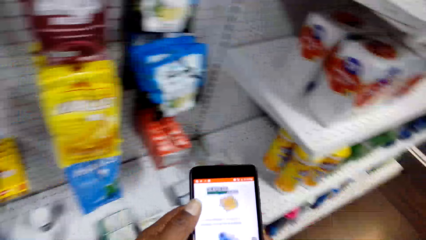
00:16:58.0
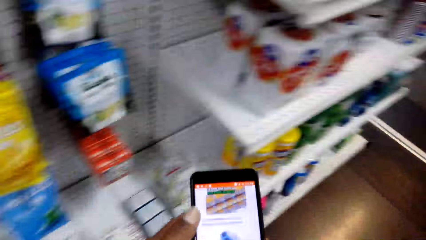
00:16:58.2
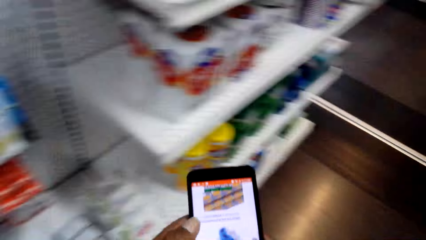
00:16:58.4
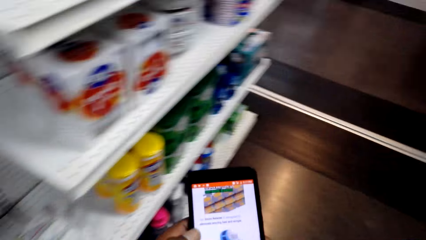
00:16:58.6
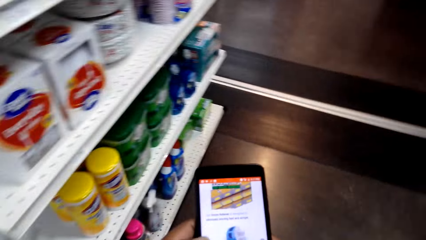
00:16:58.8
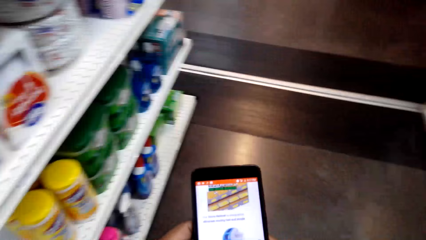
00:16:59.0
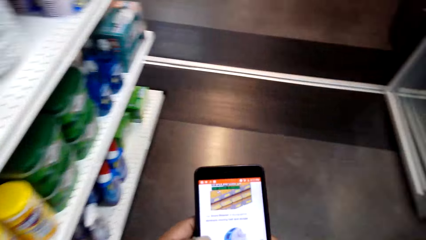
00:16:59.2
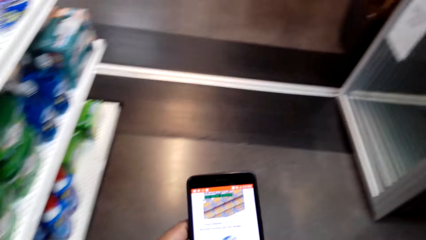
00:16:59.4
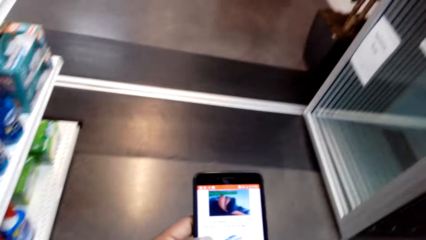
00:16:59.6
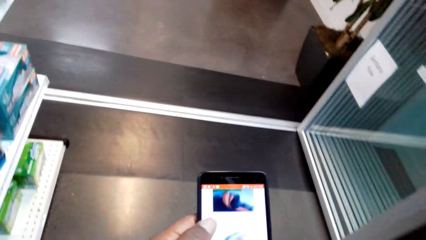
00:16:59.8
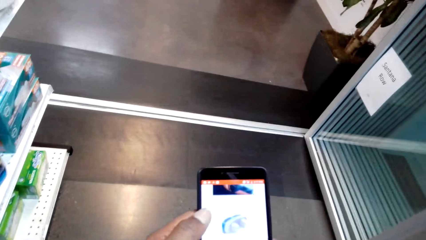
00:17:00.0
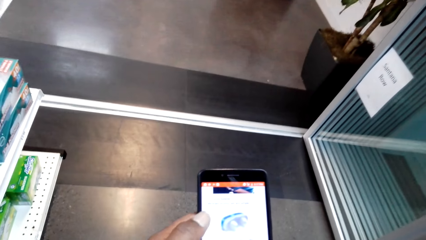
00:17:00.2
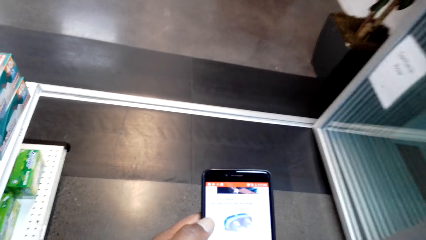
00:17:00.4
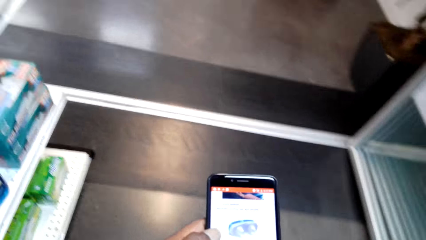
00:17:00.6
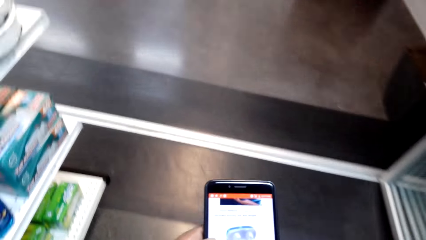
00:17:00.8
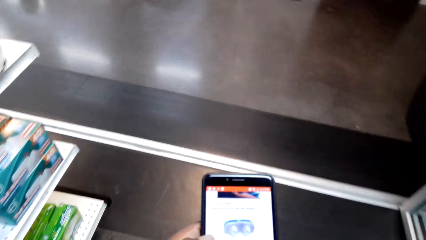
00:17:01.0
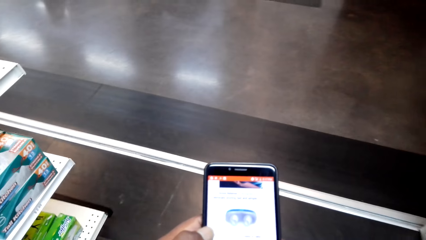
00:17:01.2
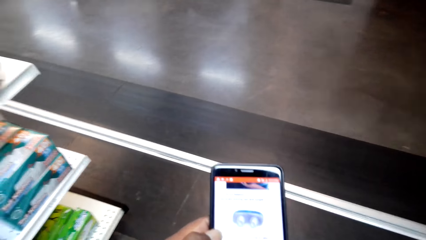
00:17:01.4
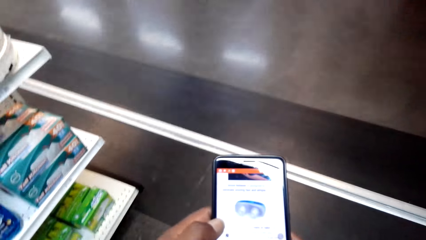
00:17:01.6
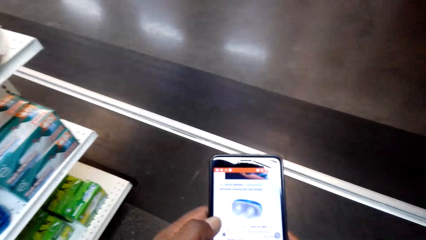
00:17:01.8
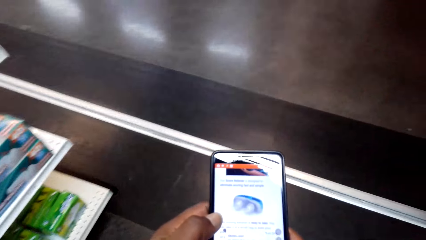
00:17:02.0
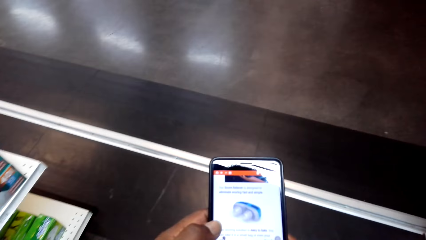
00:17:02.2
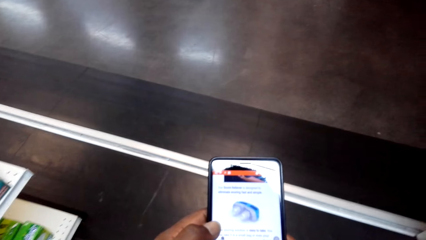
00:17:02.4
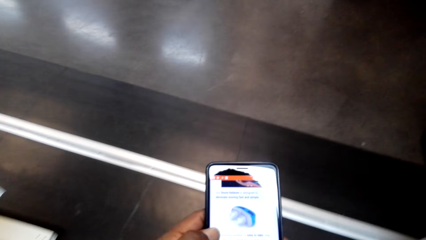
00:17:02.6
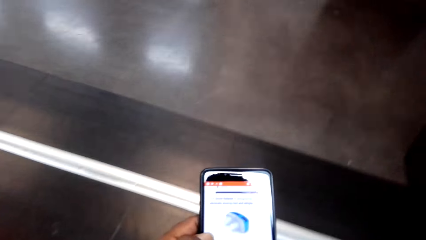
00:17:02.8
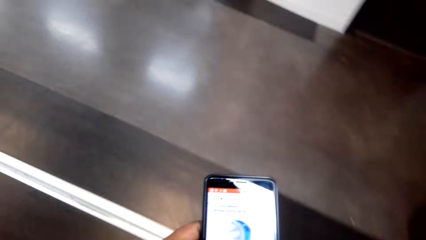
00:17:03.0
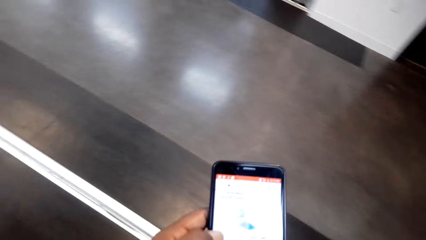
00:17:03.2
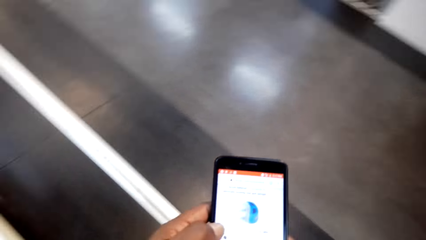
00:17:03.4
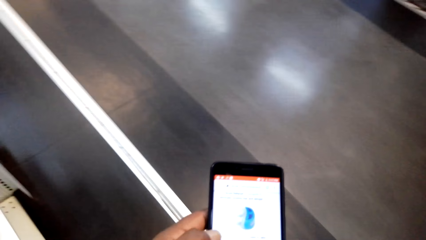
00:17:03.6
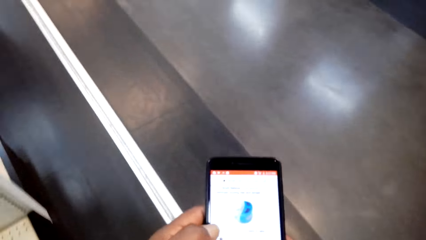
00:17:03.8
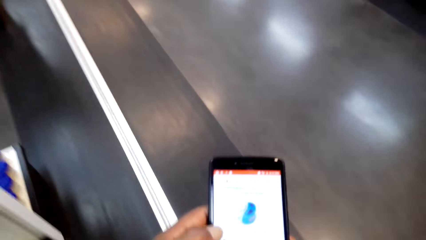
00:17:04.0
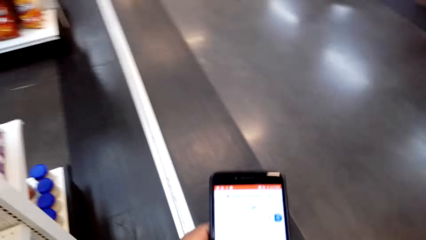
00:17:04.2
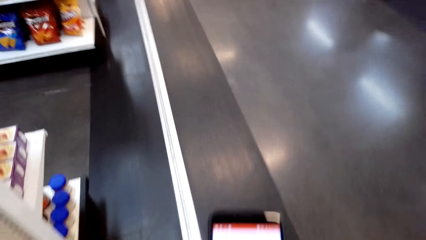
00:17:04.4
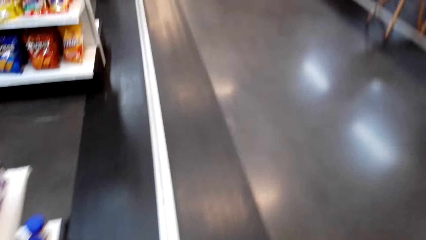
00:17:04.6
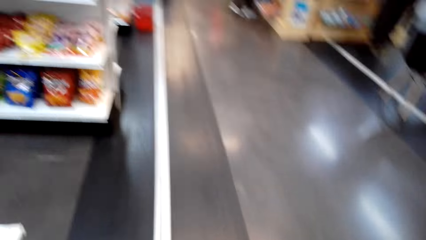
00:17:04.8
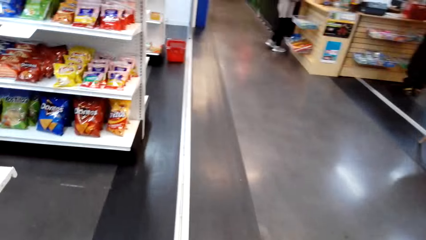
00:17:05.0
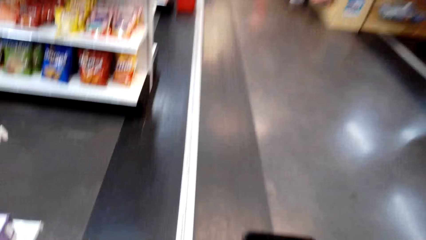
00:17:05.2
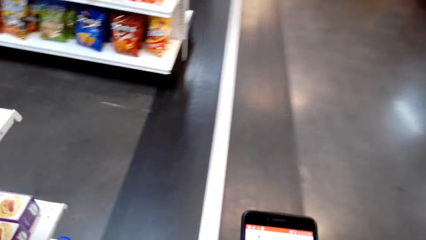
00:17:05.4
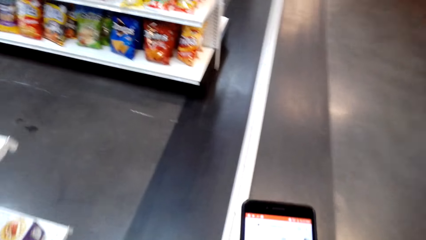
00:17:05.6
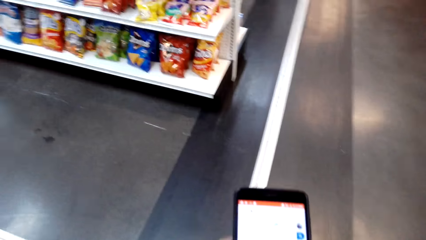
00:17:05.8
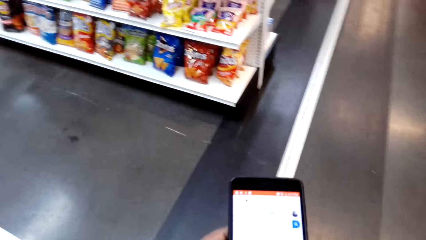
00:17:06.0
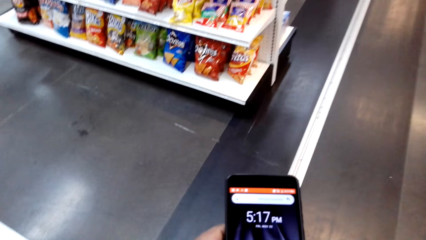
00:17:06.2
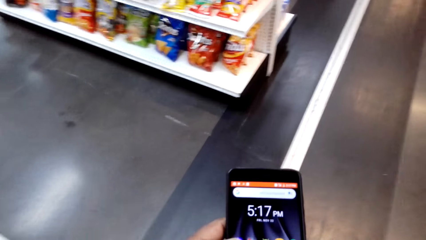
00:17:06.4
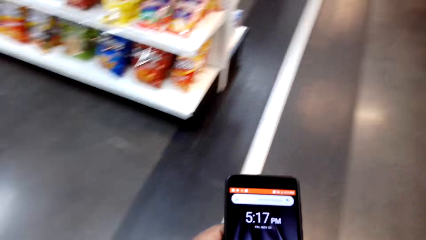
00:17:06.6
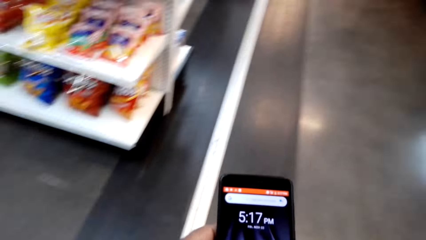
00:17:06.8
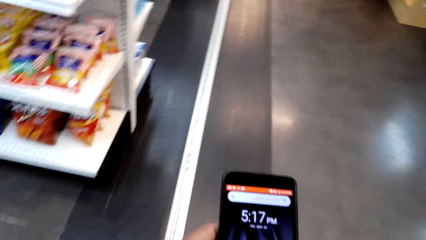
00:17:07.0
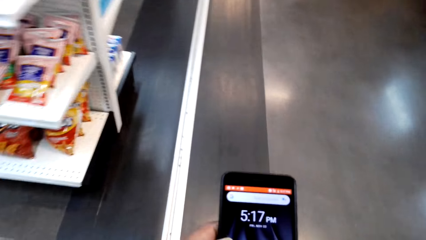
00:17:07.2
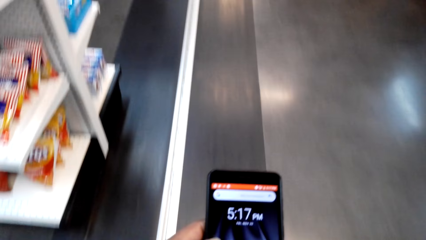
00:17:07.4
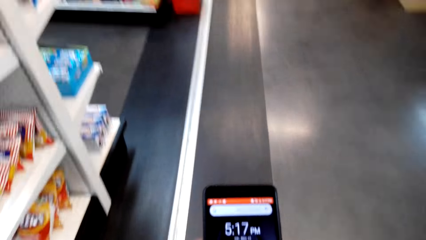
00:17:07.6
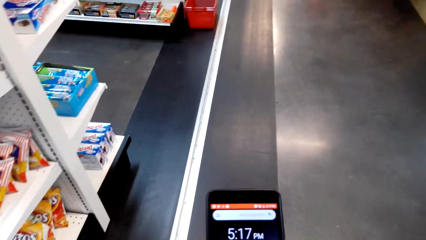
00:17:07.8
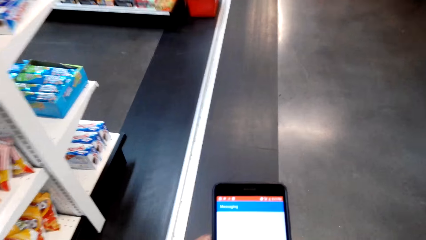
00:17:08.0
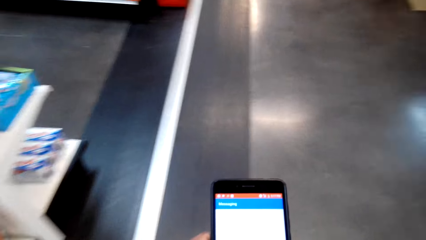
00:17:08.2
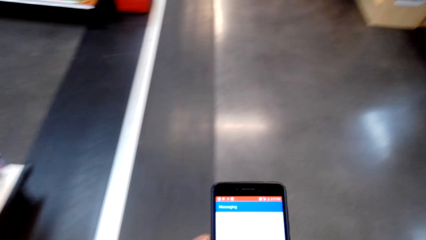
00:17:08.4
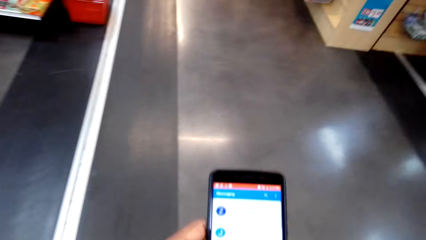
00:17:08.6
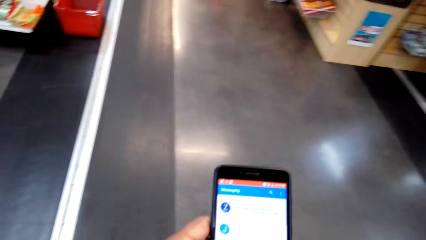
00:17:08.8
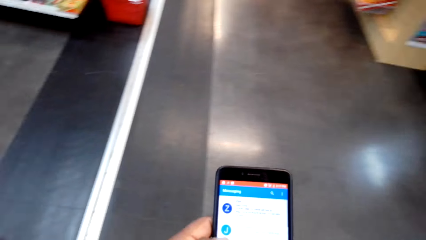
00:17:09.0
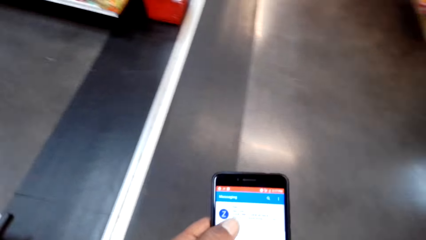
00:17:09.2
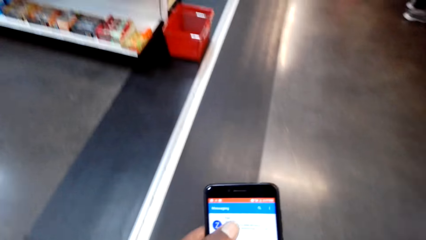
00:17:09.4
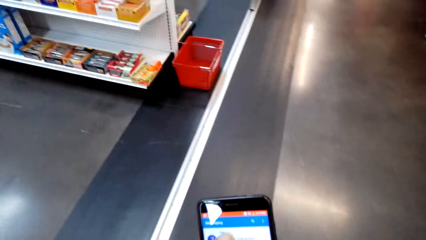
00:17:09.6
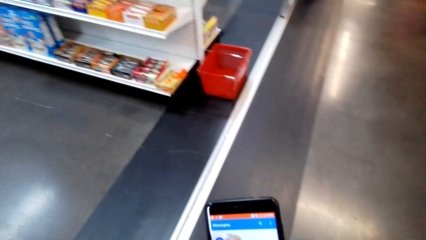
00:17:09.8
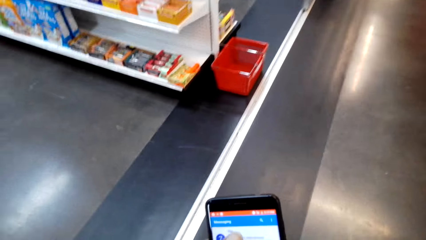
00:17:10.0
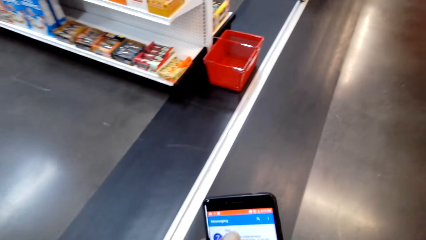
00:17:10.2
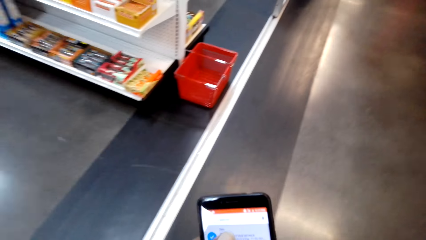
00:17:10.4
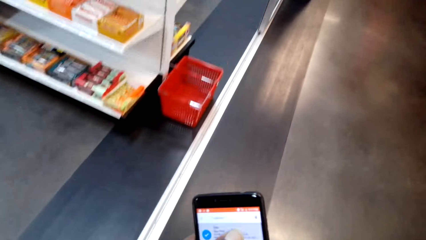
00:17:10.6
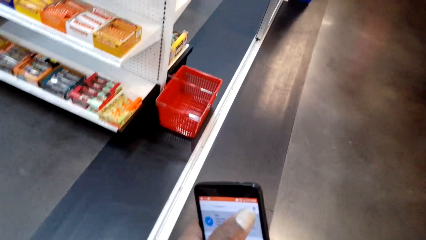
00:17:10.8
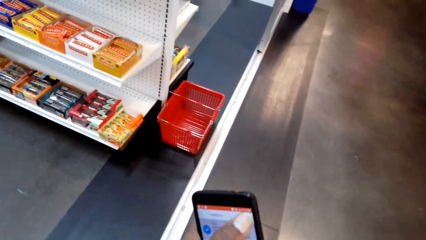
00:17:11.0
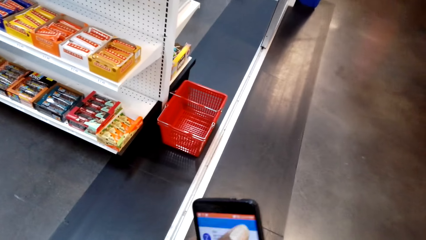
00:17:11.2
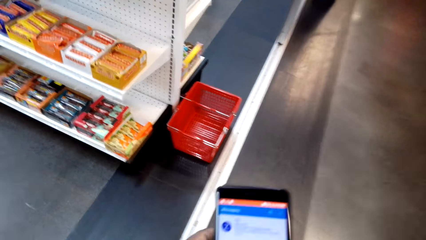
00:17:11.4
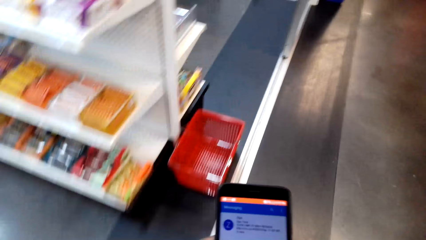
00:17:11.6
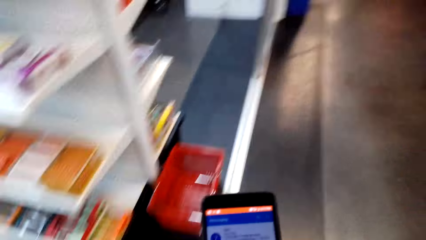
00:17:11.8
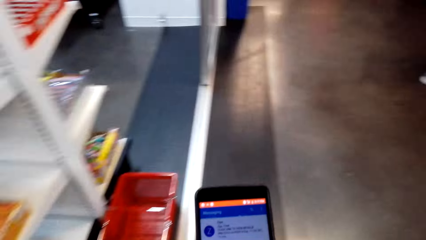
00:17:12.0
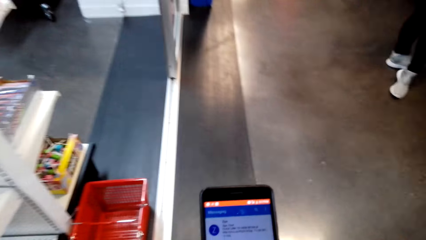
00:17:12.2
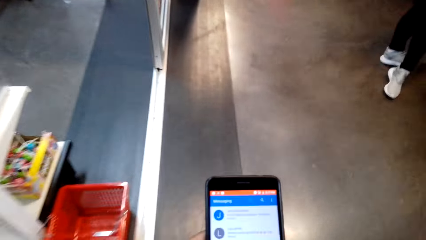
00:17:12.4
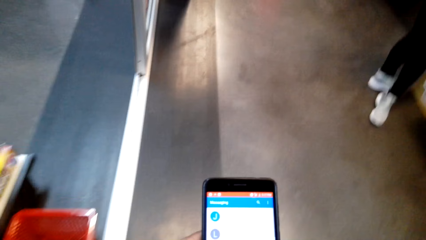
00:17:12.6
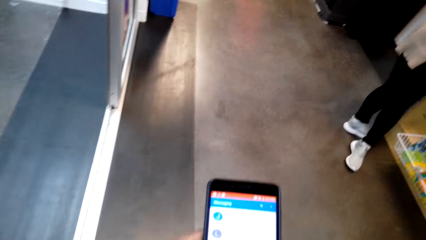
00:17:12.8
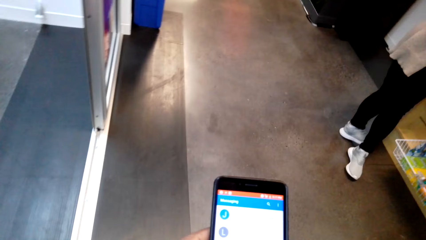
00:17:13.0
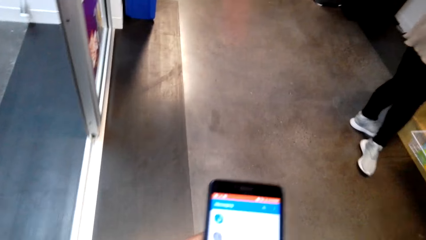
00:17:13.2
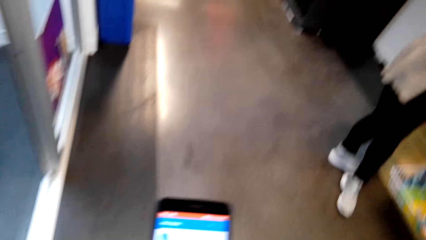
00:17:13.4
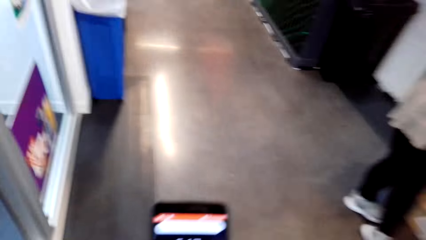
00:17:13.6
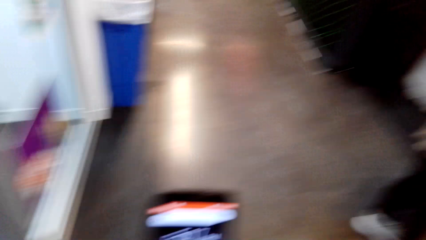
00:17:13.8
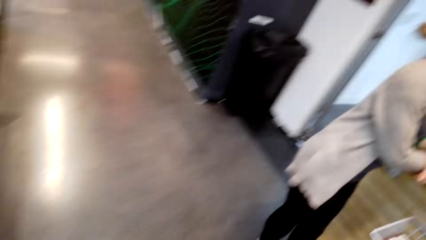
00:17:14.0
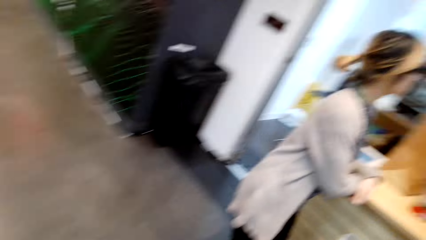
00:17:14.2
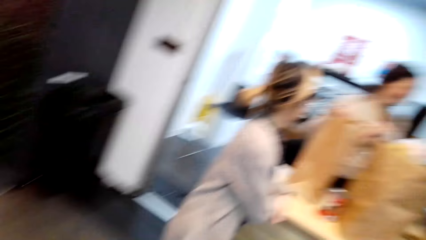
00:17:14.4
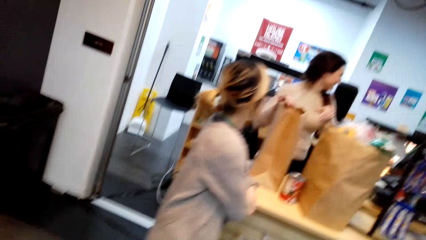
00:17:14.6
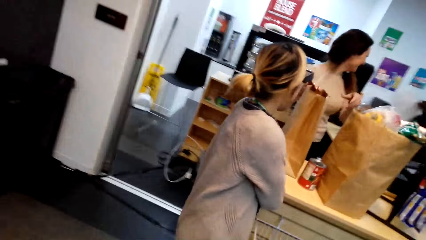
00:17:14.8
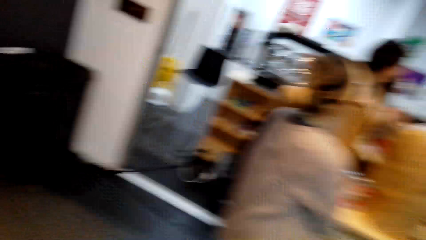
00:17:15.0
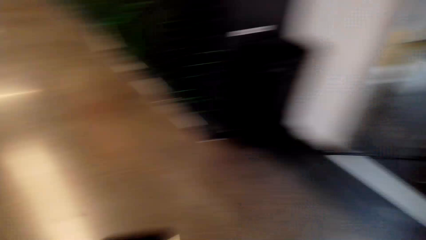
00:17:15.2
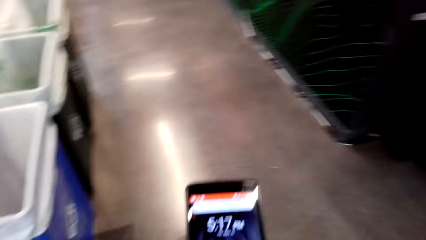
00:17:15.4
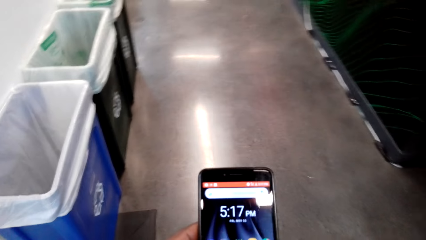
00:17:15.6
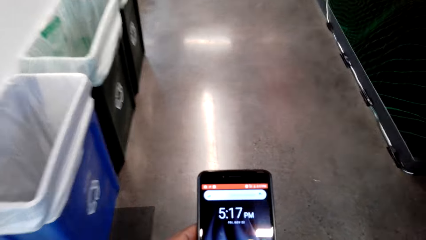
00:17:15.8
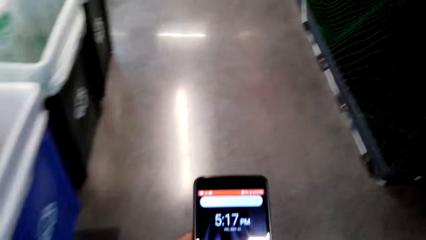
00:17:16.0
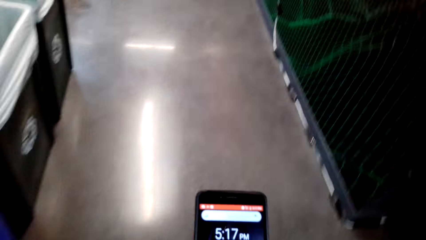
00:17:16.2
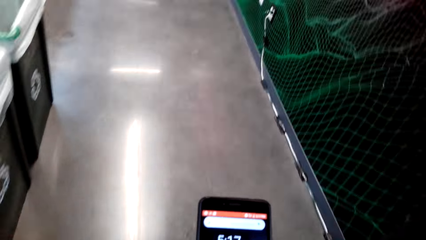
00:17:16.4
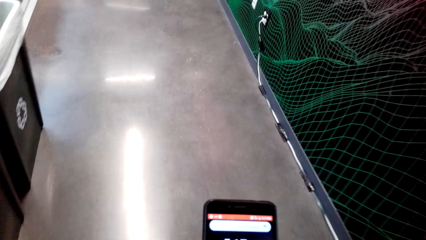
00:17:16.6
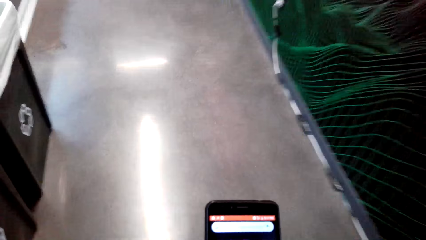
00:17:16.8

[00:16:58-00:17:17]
The camera wearer uses the phone. They walk around the store. They scroll the phone. They walk around. They look around.
